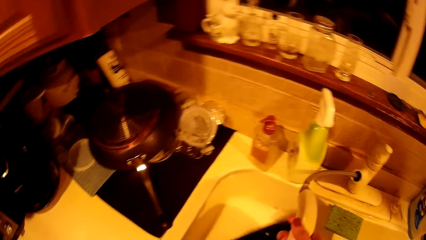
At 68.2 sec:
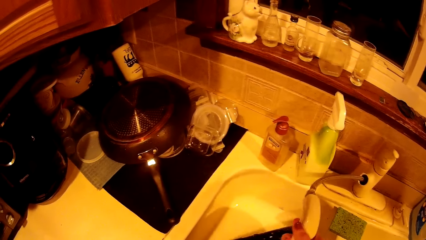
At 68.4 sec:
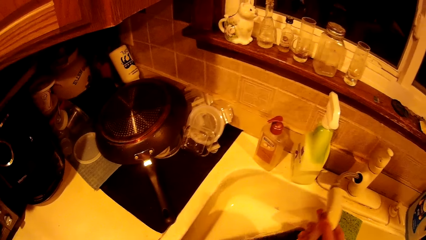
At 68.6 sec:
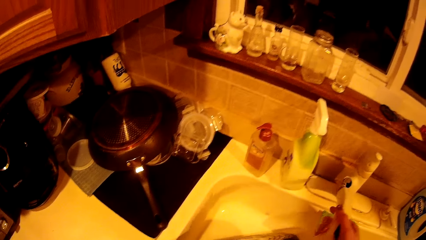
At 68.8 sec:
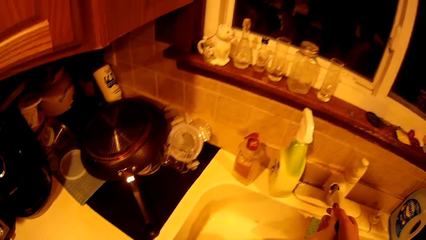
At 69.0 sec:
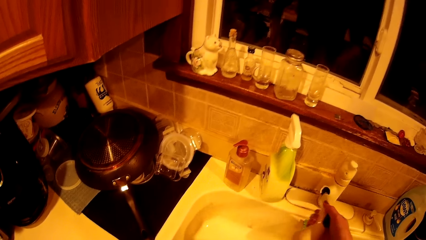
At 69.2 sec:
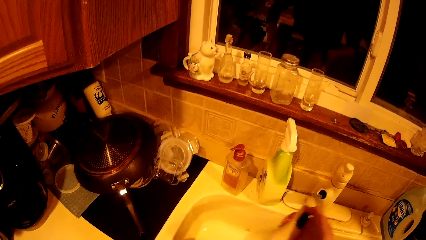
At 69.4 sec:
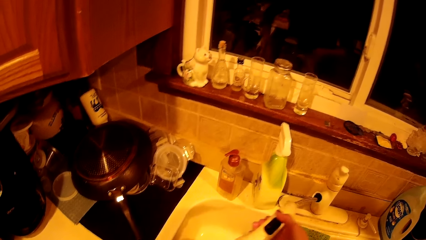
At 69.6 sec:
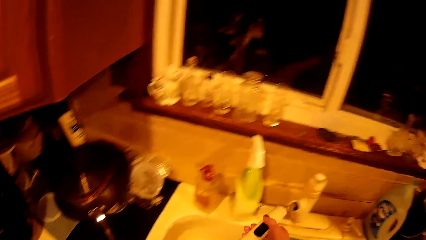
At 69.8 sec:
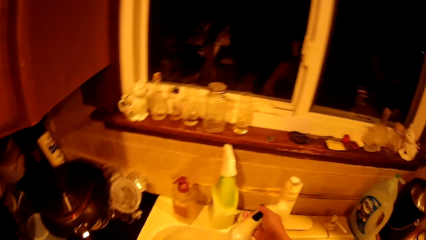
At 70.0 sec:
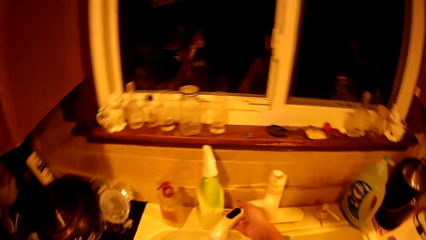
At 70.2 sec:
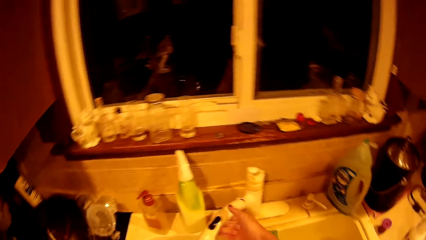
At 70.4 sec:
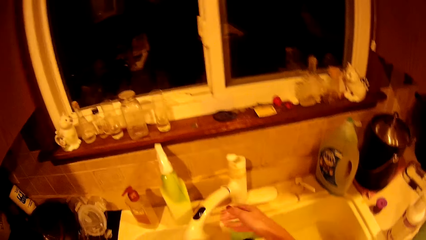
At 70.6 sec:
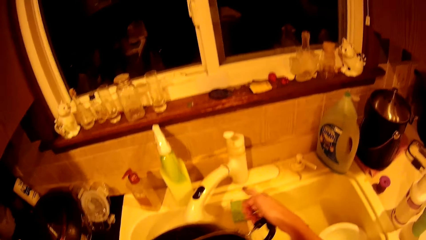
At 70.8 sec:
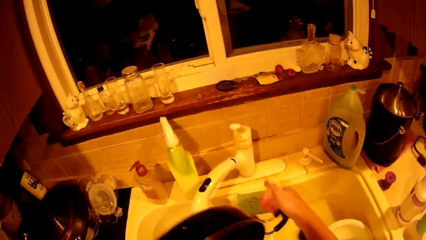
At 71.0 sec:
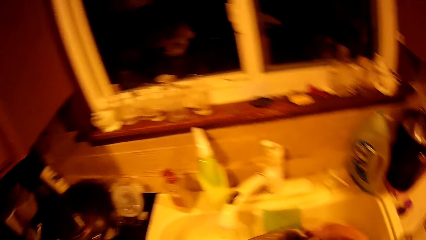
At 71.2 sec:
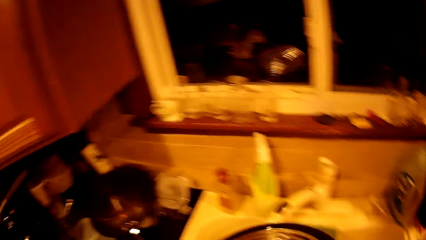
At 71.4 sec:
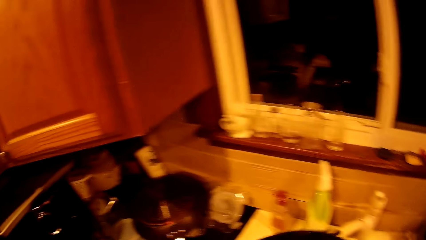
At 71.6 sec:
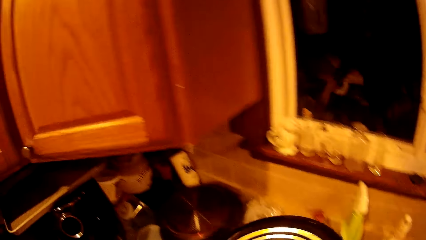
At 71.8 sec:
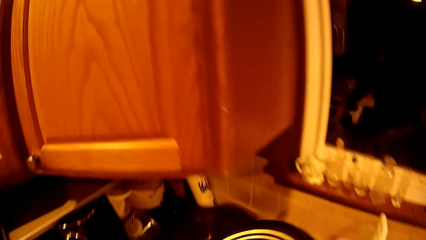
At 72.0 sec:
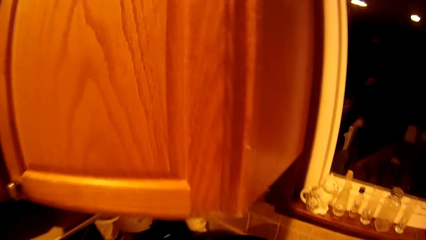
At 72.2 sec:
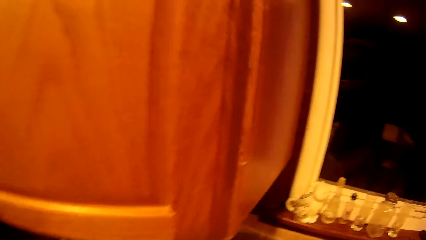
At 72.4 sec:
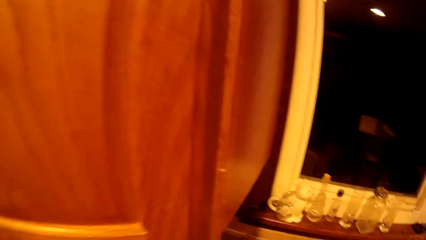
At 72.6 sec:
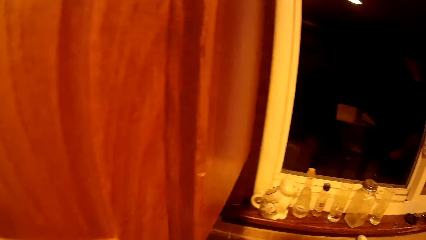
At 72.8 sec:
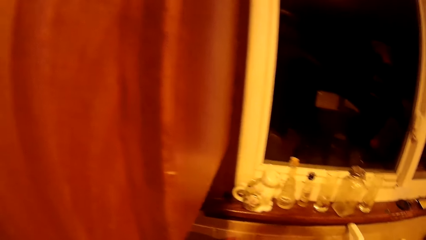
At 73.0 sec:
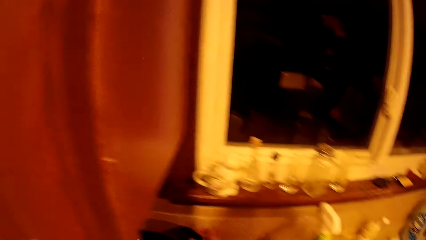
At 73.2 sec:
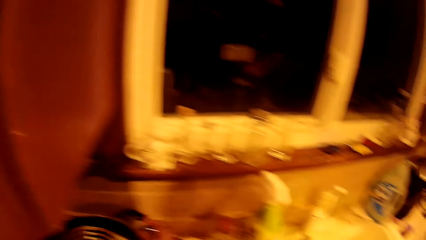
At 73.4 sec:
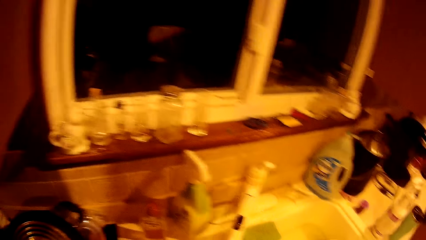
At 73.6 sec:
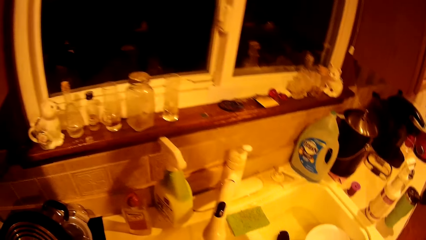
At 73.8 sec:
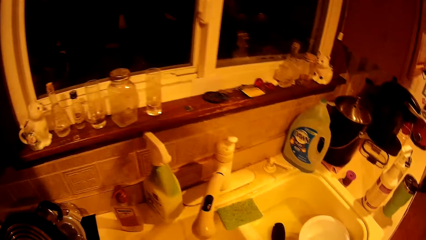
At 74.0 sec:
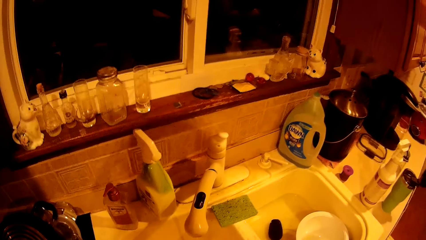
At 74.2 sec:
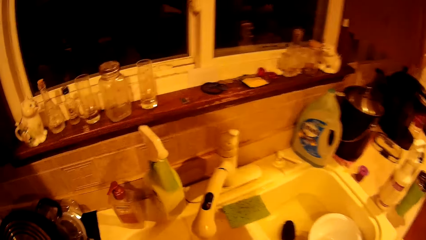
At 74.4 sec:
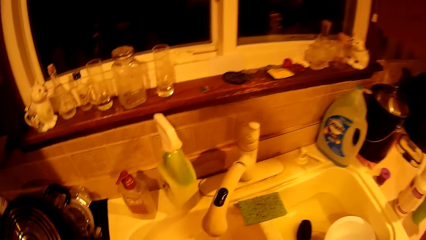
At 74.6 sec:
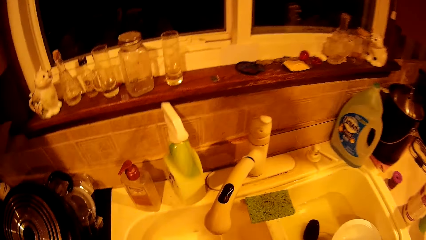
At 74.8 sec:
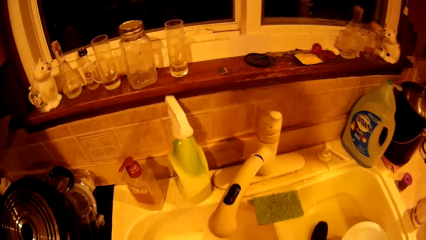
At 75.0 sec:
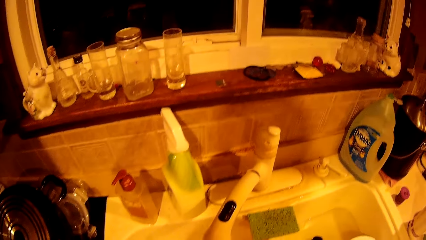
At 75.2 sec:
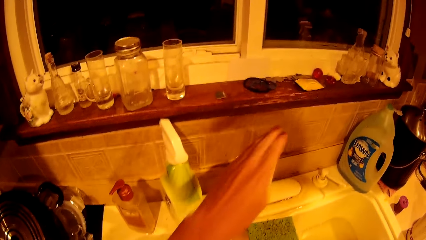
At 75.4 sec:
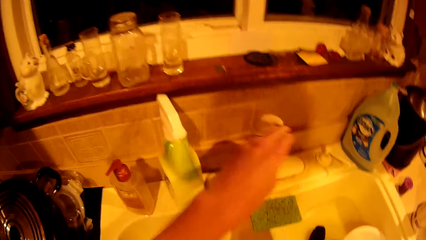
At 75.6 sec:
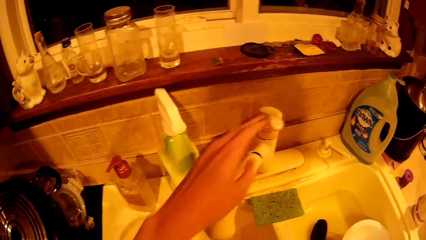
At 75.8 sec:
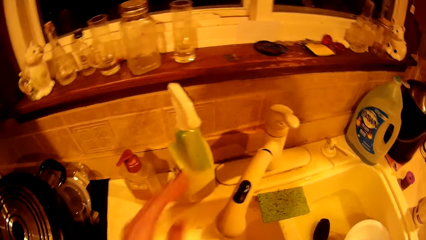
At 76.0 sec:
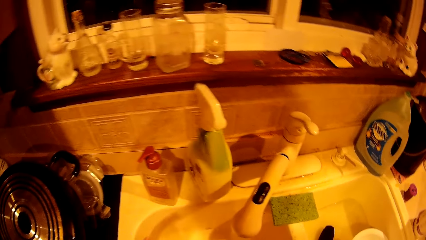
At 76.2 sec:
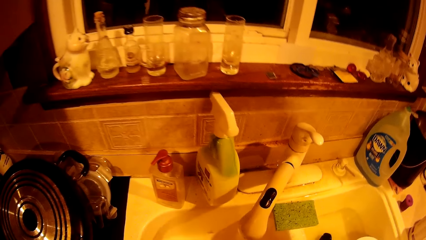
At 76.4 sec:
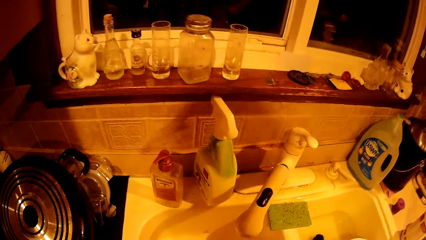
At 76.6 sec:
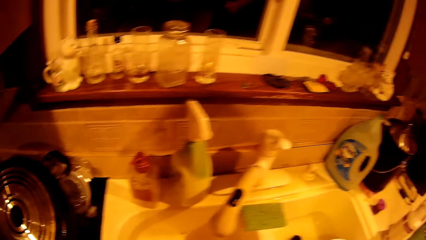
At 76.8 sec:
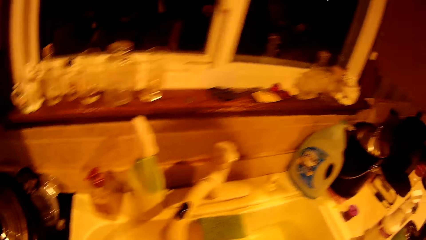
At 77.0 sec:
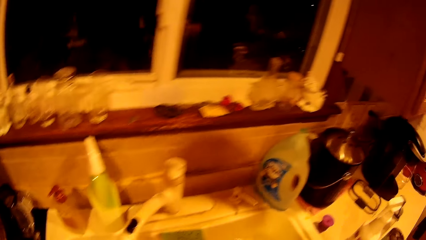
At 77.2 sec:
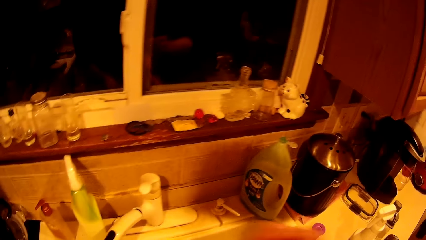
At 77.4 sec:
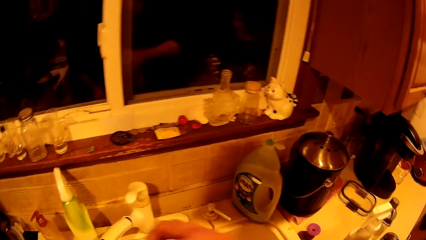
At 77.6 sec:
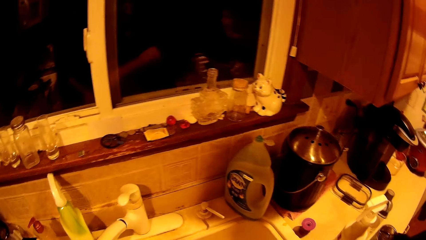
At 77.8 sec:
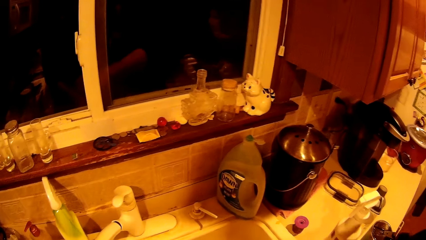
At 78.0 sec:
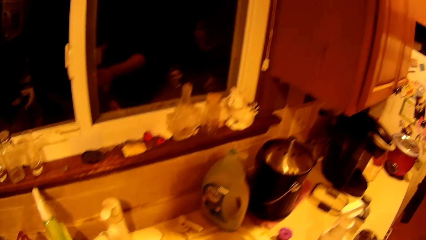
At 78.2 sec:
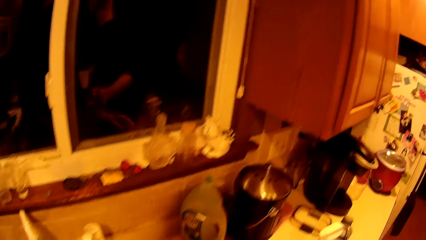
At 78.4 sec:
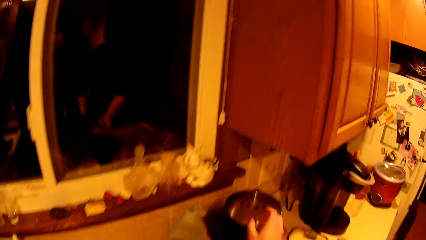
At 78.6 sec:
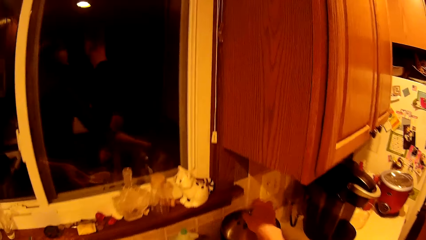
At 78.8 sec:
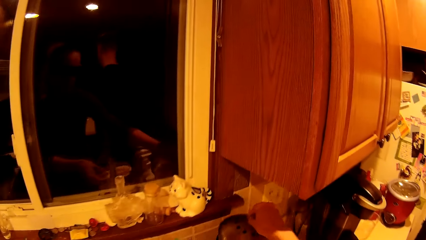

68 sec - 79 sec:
The camera wearer places the saucepan on the rack on the counter with both hands. She turns off the tap with her left hand.

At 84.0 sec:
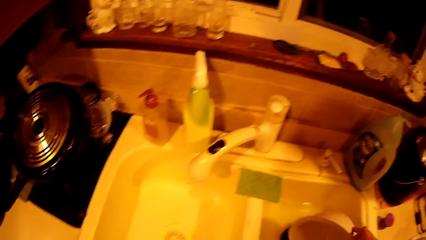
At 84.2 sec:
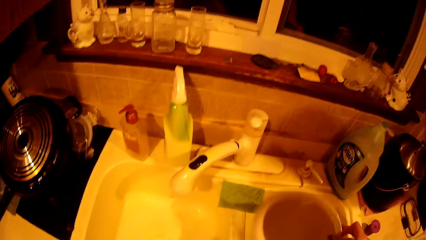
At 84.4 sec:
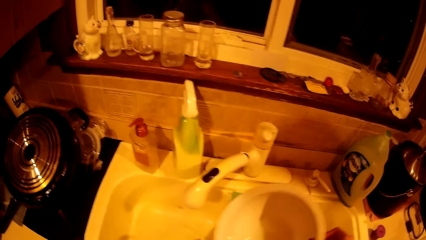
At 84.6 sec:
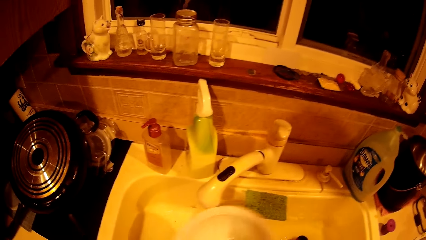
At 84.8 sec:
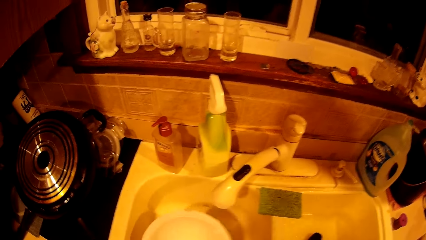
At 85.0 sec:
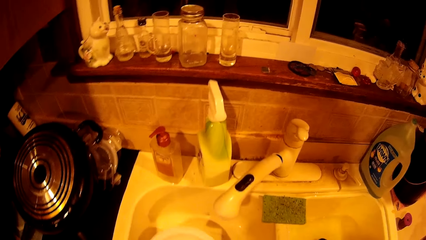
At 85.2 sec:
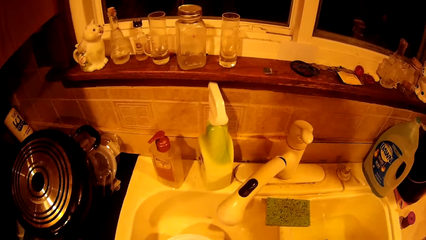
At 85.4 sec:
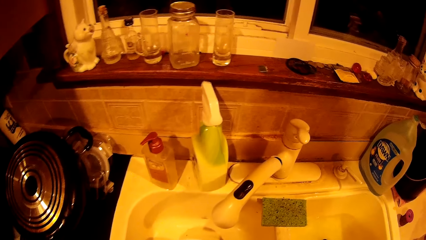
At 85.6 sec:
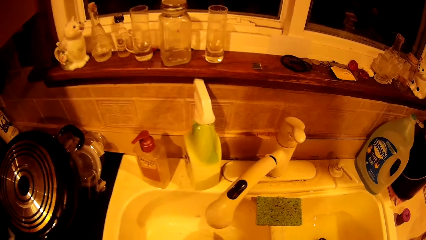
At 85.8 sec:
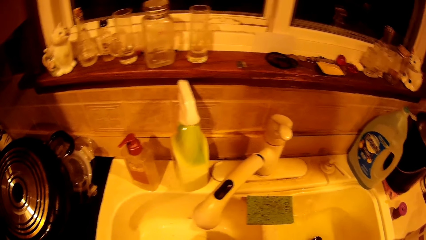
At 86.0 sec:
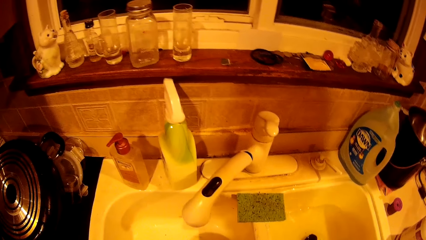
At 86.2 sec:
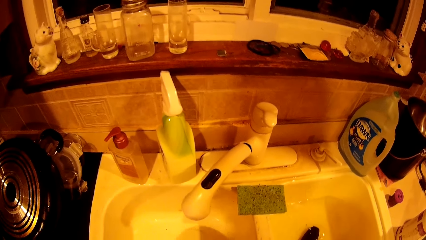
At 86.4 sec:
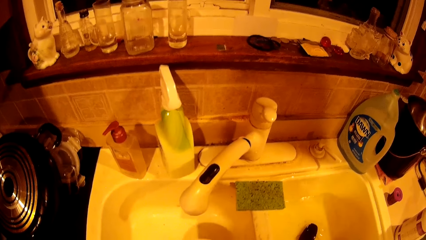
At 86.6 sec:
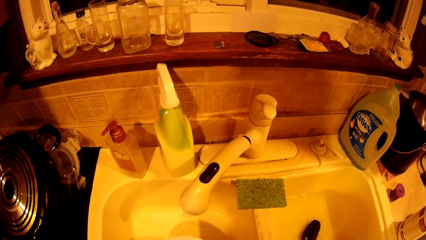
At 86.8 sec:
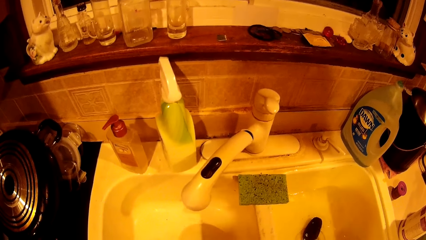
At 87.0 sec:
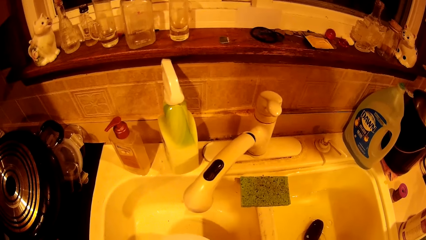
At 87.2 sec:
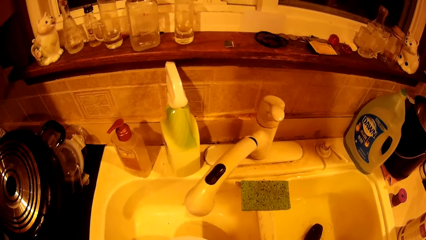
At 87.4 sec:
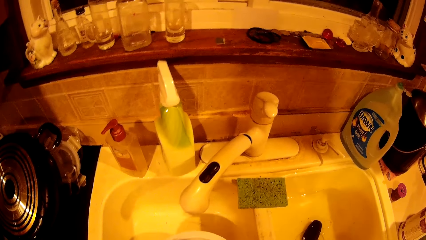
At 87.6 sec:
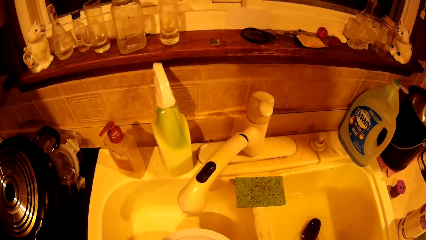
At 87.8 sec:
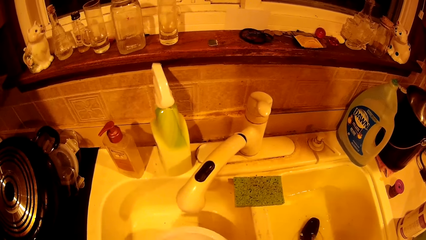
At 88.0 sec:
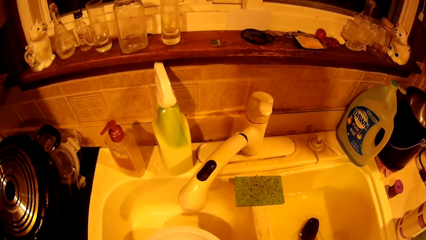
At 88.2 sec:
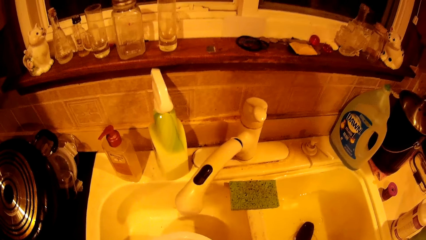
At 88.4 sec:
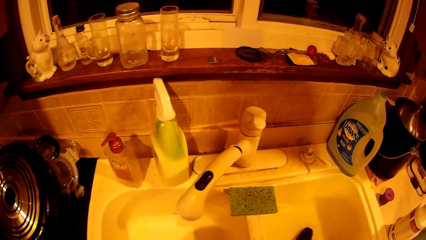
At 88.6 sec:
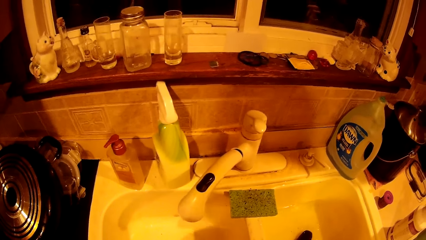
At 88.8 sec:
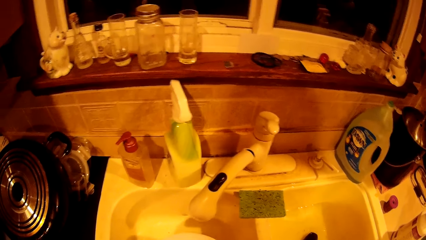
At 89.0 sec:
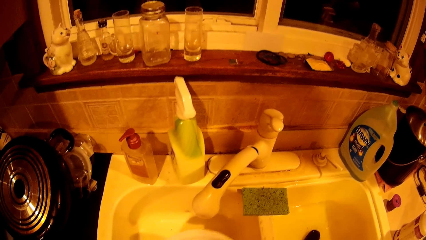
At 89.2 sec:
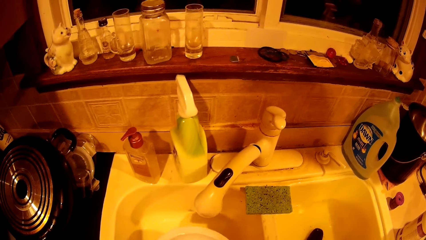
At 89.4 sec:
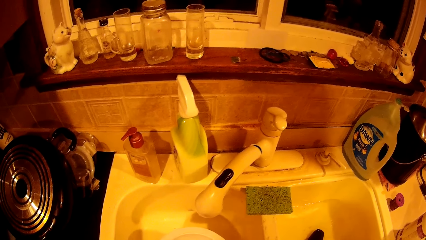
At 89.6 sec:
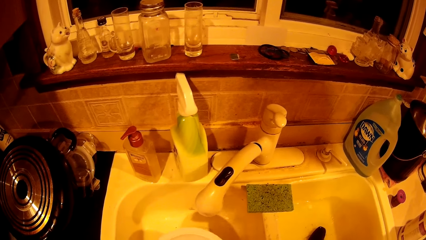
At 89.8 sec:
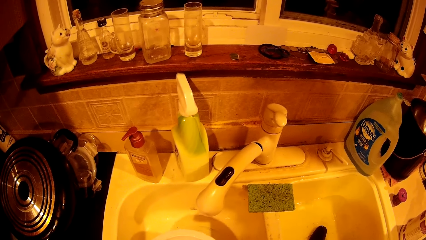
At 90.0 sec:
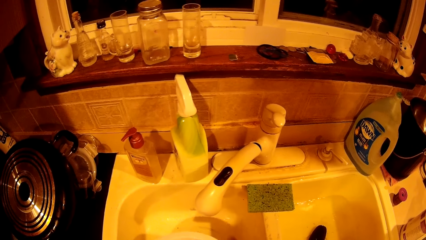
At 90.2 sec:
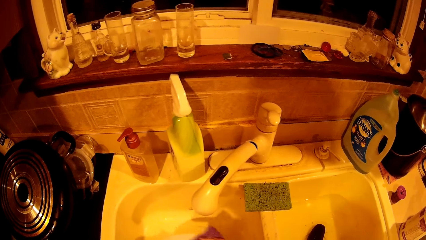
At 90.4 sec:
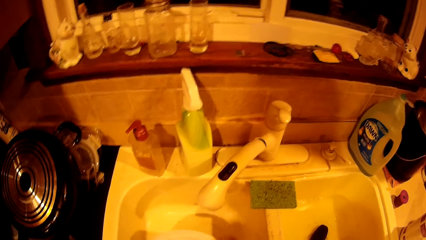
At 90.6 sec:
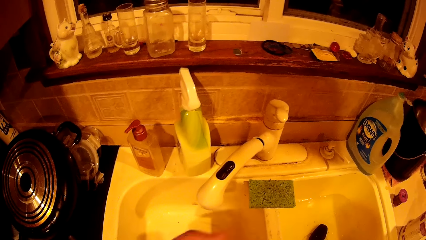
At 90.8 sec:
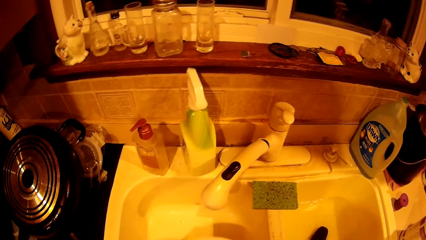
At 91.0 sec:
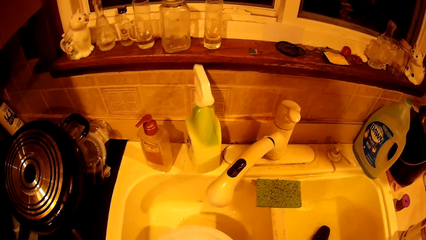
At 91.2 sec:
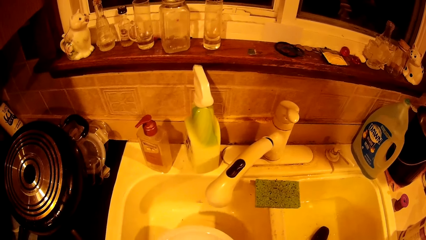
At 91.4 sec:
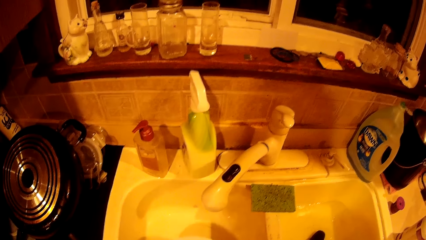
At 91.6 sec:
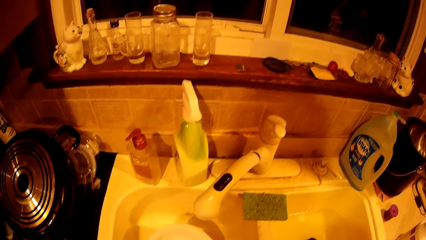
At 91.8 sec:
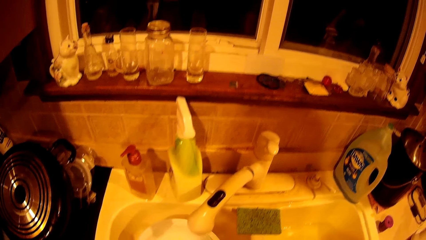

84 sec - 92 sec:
The camera wearer passes a plate from her right hand to her left hand. She washes the plate with the sponge in her right hand.
